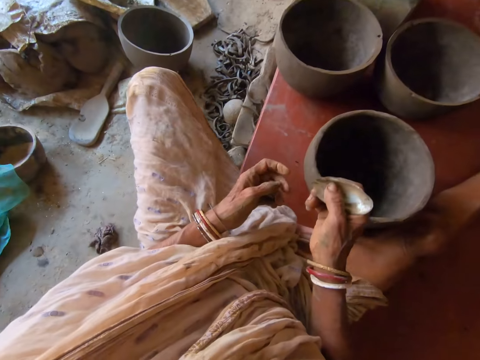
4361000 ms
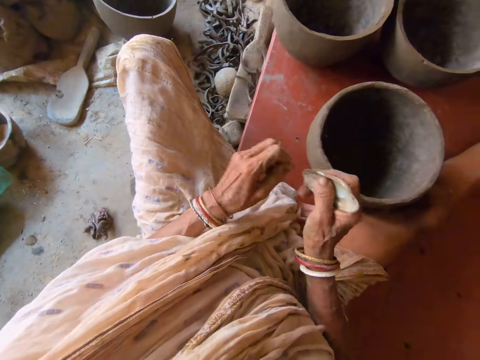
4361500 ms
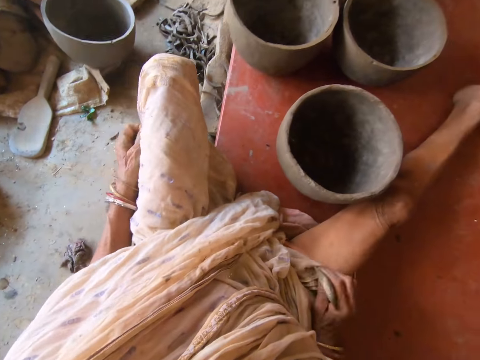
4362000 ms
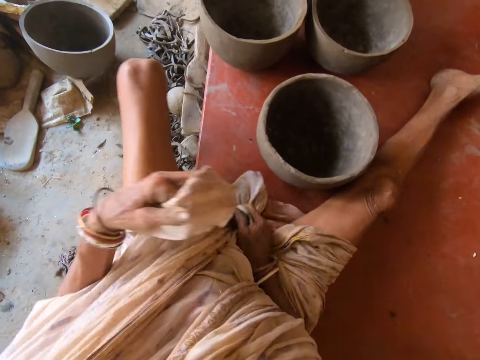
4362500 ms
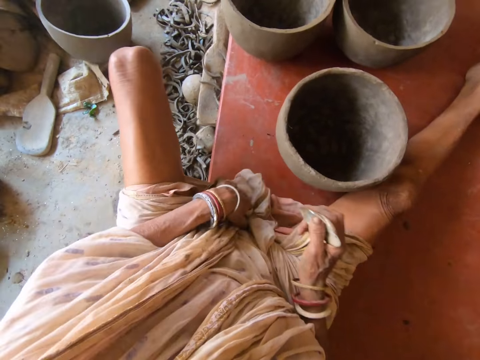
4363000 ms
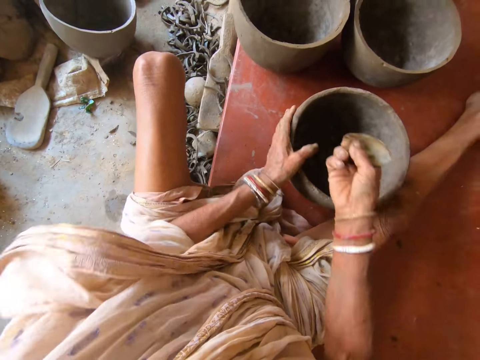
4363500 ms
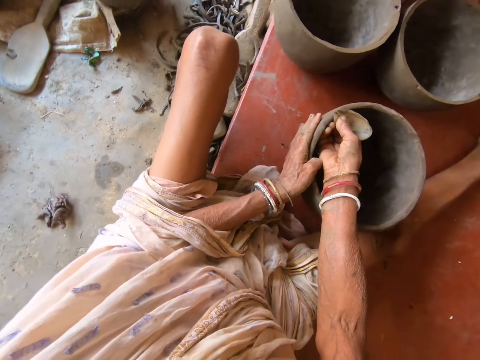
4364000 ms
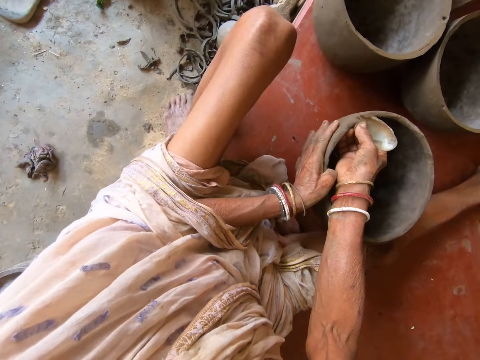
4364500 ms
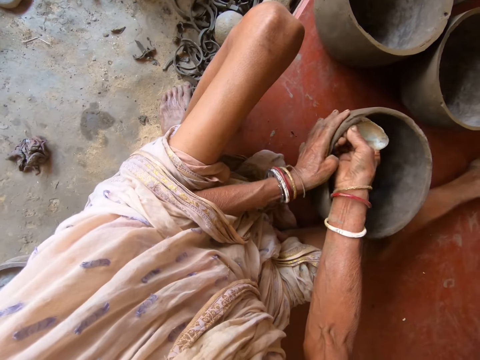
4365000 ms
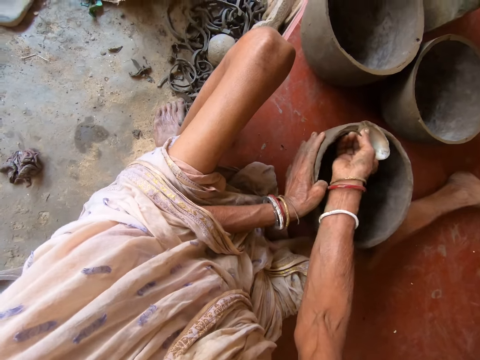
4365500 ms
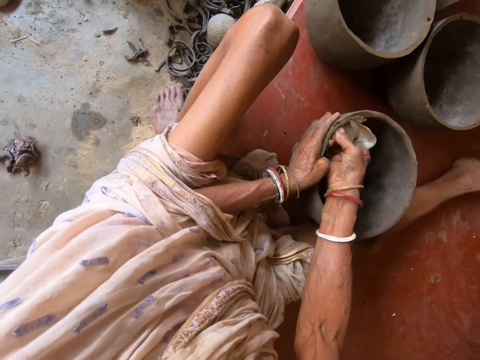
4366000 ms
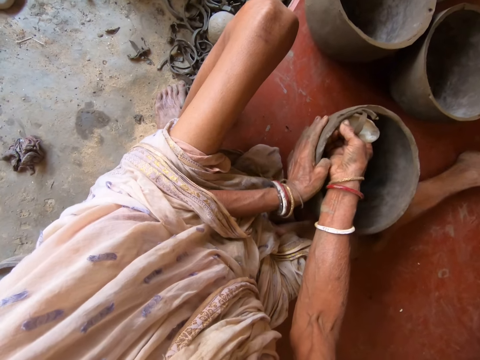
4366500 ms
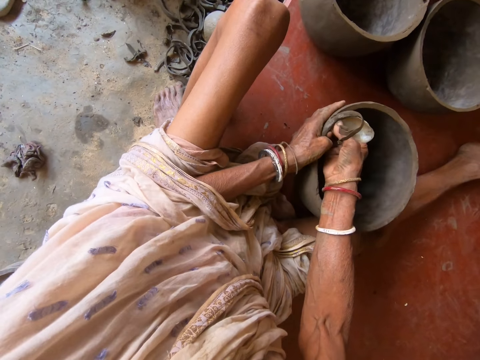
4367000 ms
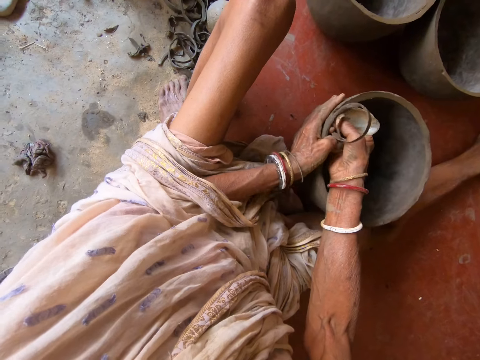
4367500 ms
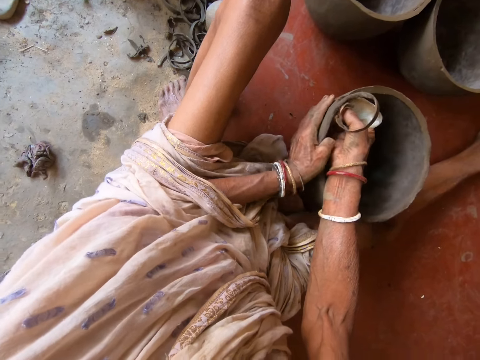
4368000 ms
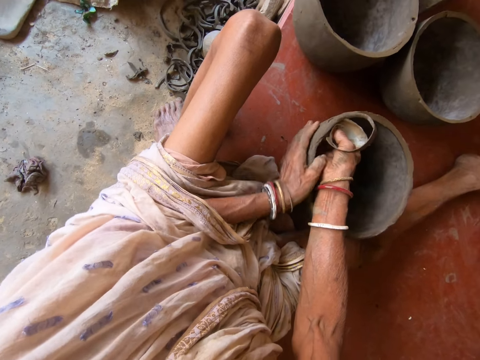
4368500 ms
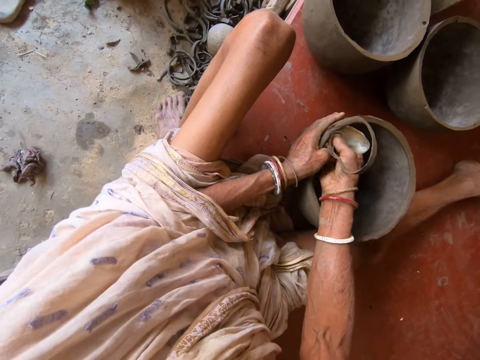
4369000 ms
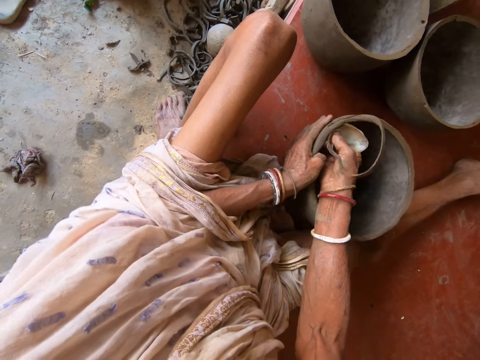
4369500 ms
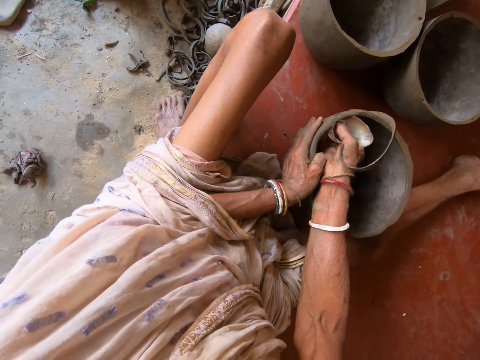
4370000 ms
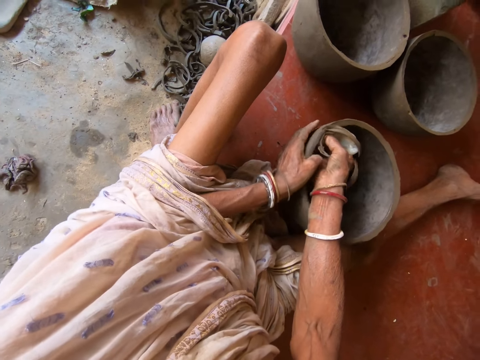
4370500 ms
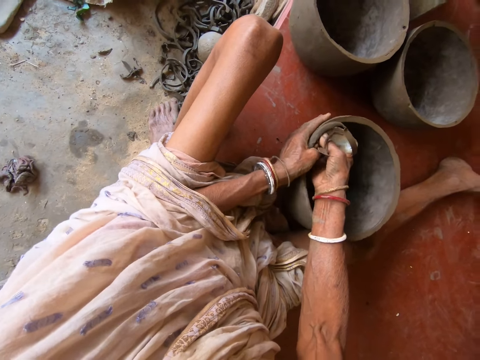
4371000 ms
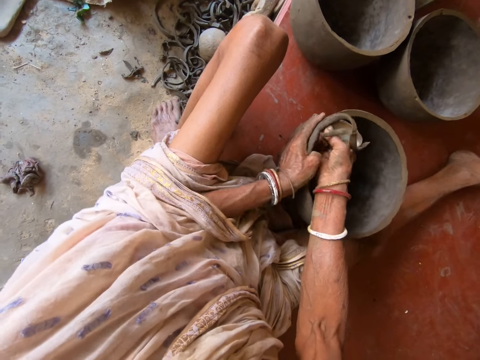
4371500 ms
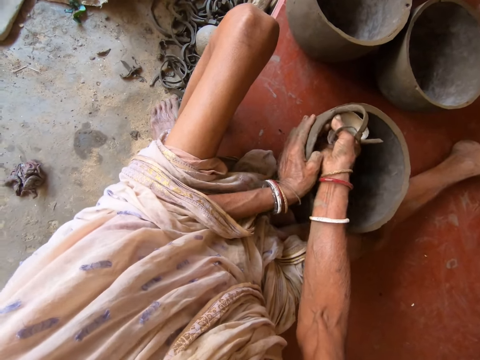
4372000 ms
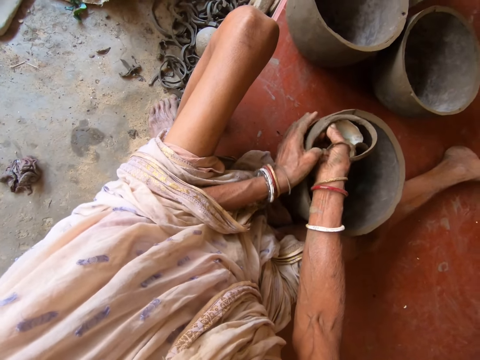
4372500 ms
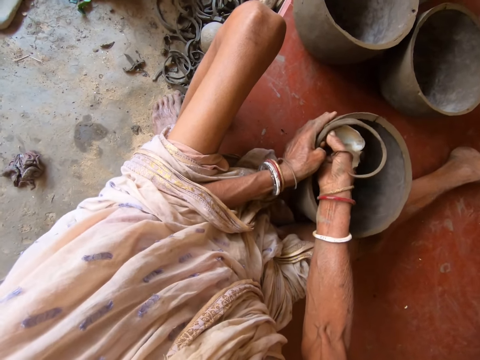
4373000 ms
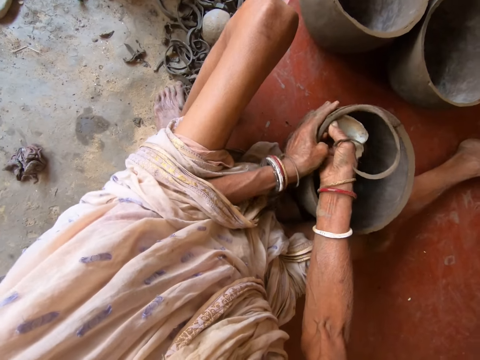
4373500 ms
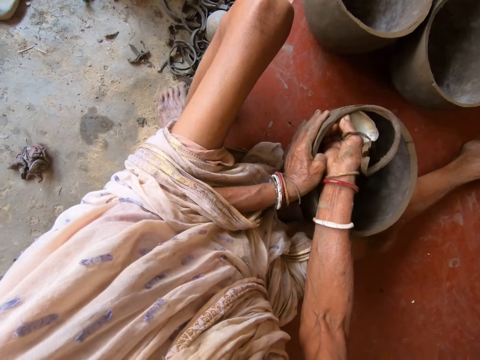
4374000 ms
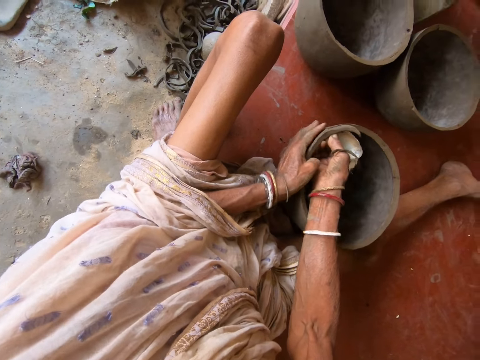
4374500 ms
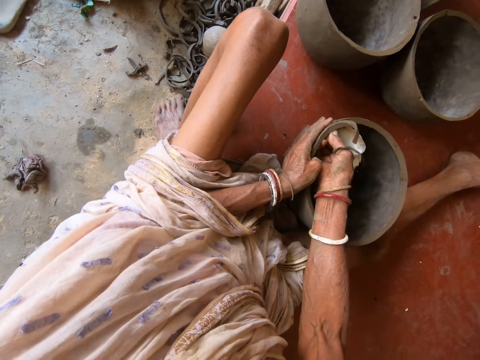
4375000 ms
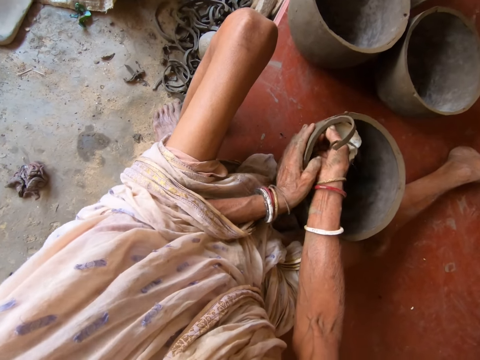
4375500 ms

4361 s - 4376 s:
The camera wearer adjusts her wrapper with her hands. She holds the pottery with her left hand. She cuts the bowl with a scraper blade. She scrapes the pottery with the scraper in her right hand.

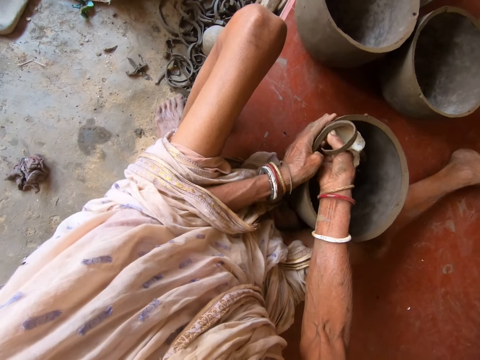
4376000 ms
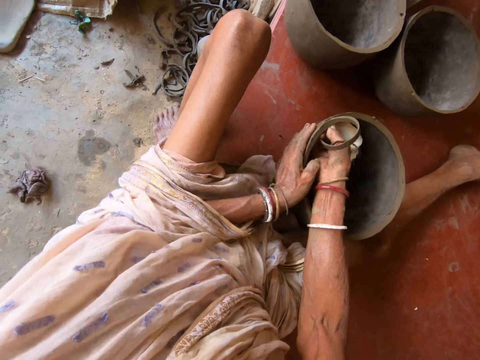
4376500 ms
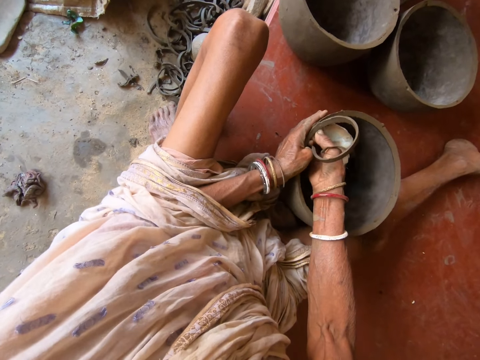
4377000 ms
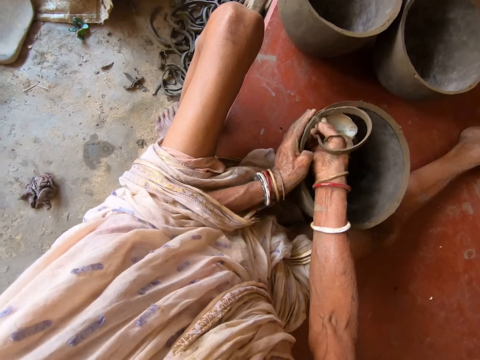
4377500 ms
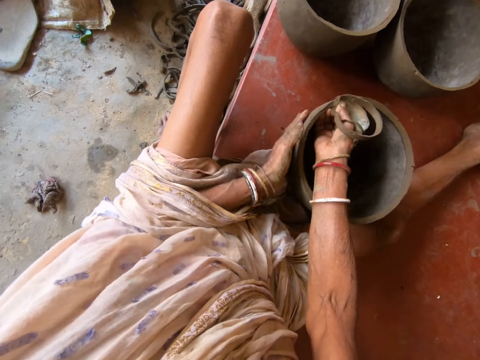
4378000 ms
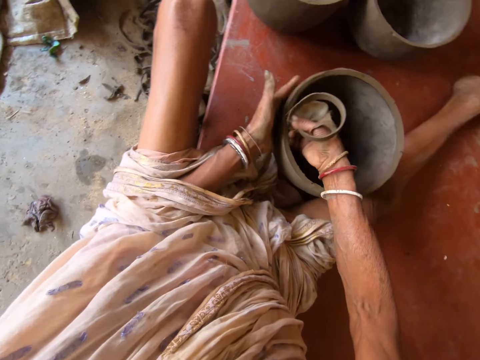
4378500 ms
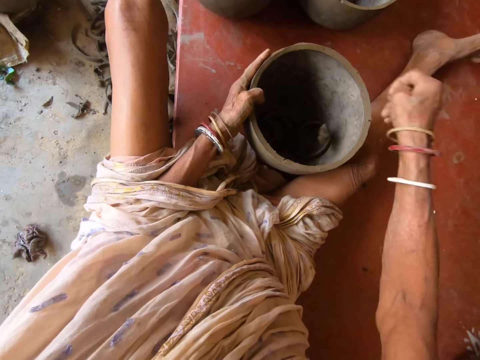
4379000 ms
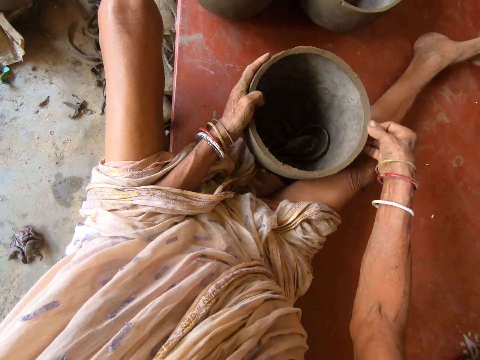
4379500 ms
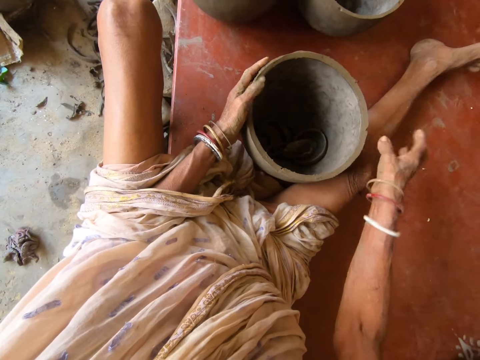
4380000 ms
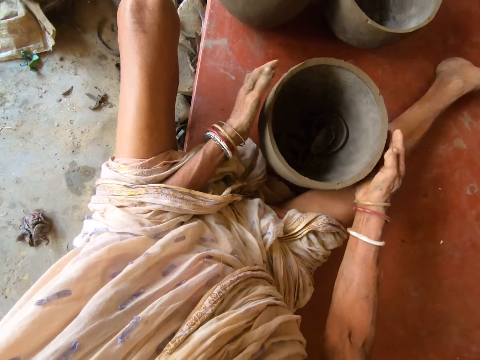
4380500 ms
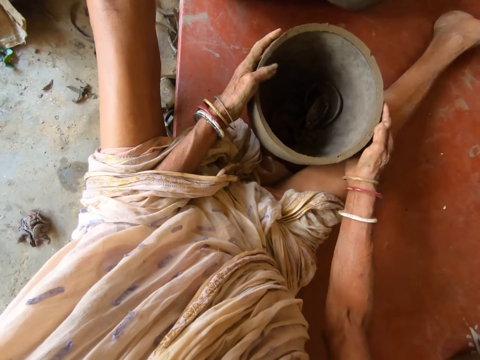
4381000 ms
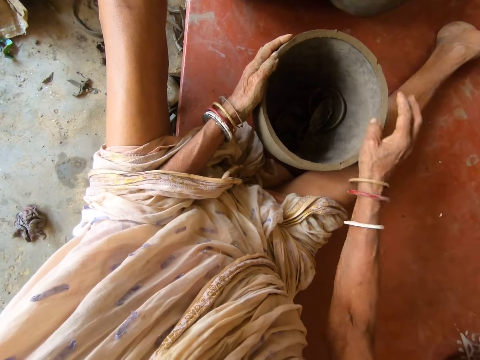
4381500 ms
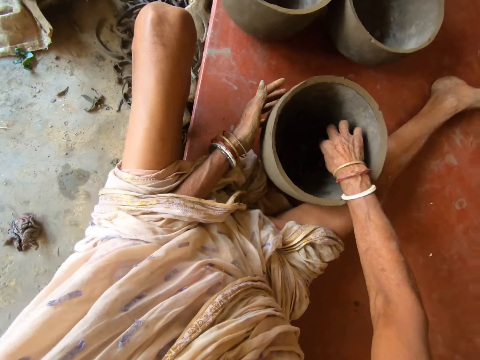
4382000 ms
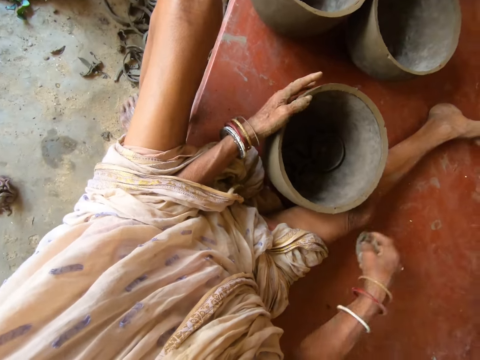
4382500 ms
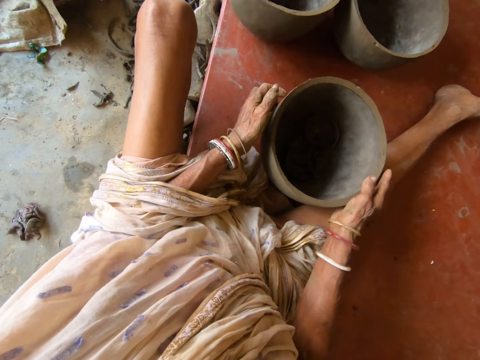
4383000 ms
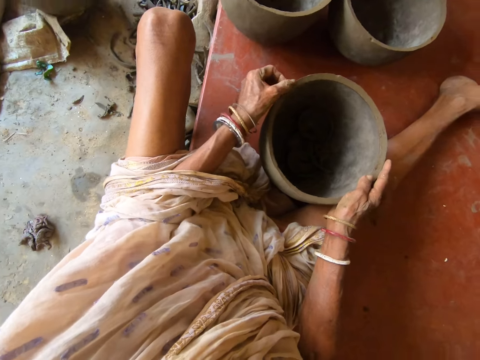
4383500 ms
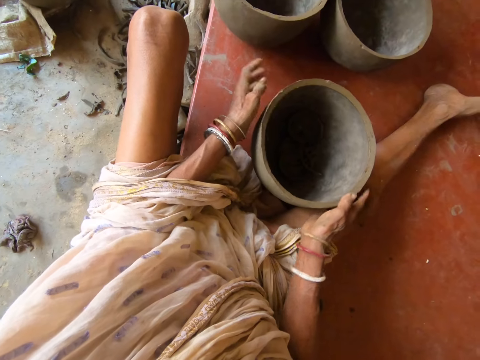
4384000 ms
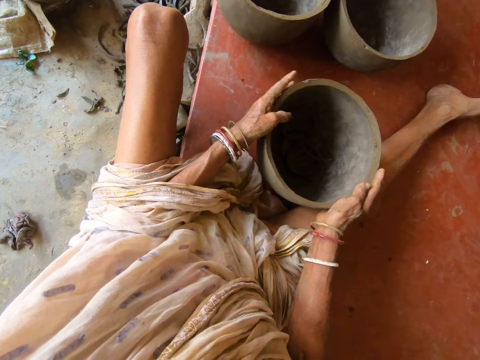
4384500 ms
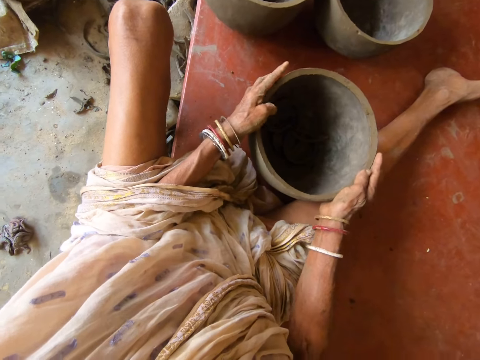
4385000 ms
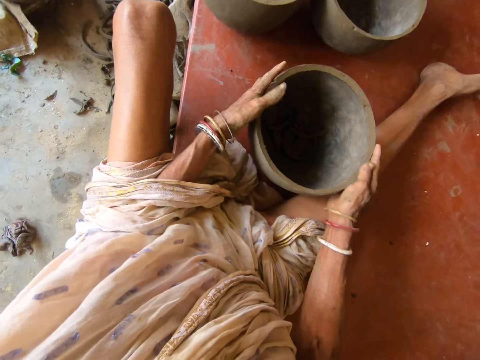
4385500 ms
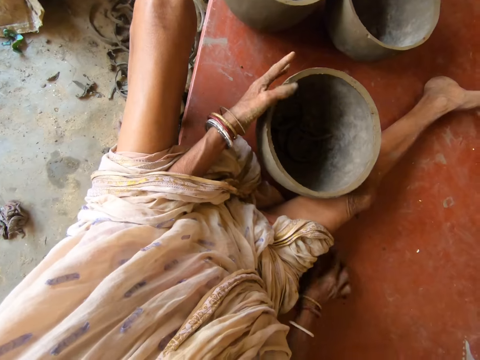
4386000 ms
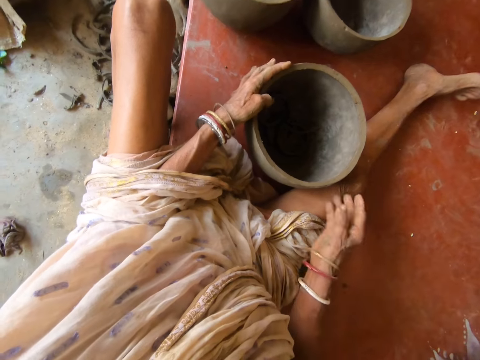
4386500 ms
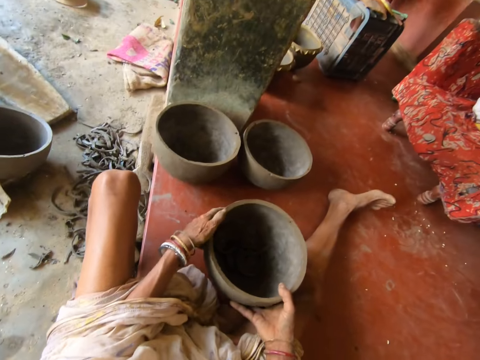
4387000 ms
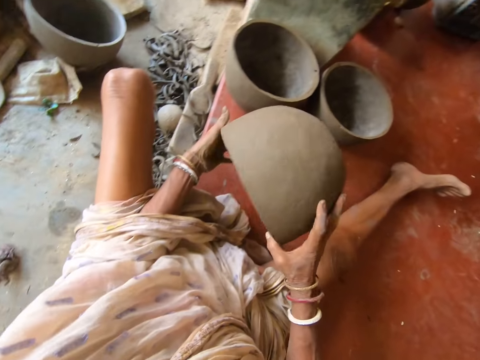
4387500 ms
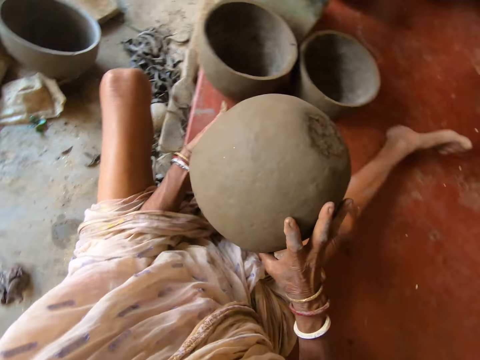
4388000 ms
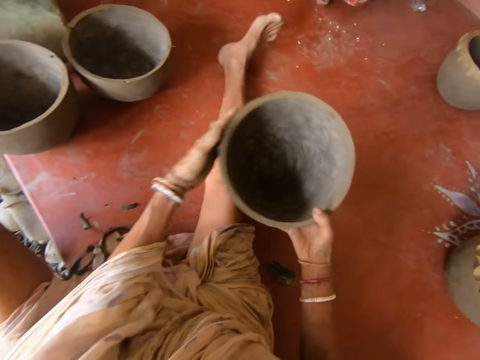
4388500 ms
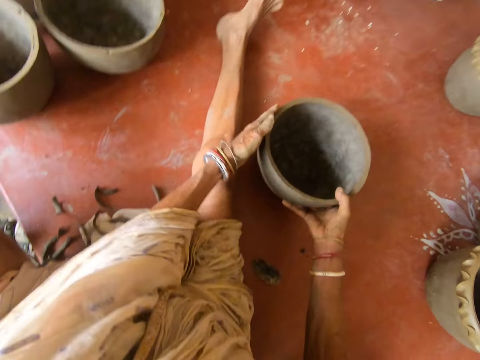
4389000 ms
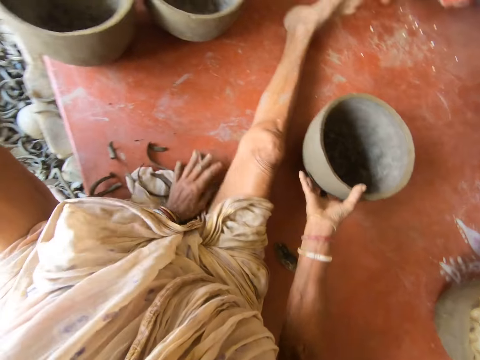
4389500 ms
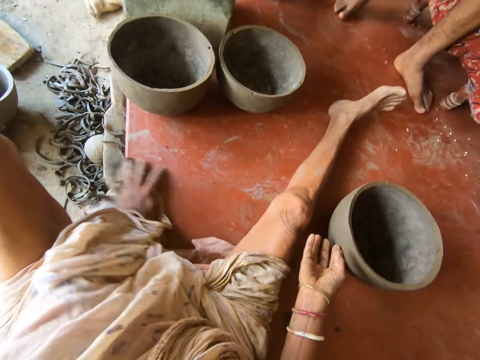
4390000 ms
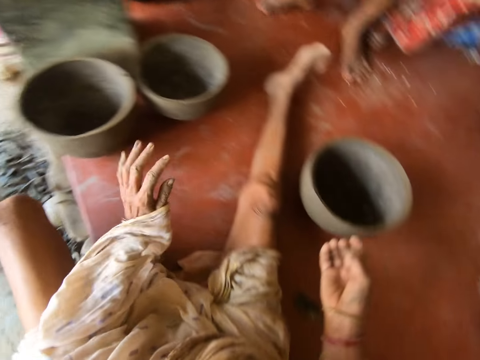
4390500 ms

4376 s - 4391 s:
The camera wearer removes scraped clay from the pottery with her right hand. She turns the pottery on the floor with her hands. She cuts the clay with her hand. She picks up the scraper from the pottery with her right hand. She drops the scraper on the floor with her right hand. She adjusts her wrapper with her hands. She touches the pottery with her hands. She picks up the pottery from the floor with her hands. She turns the pottery with her hands. She removes clay particles from the pot. She places the pottery on the floor with her hands. She removes the scraped clay from the floor with her left hand.
